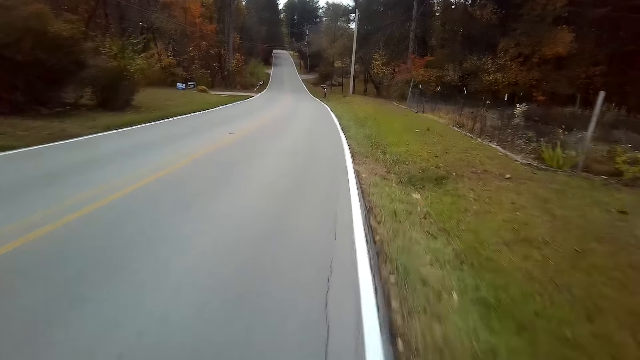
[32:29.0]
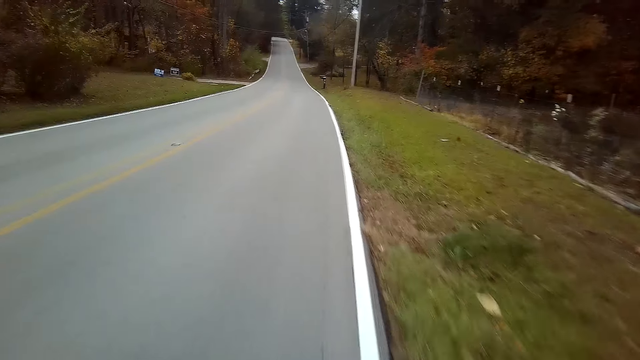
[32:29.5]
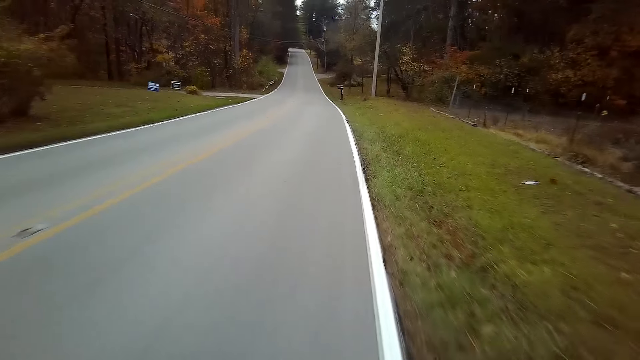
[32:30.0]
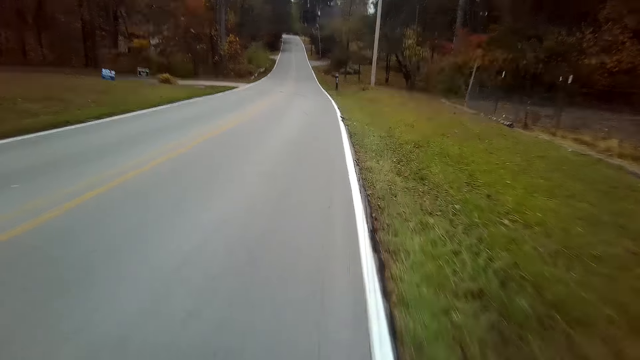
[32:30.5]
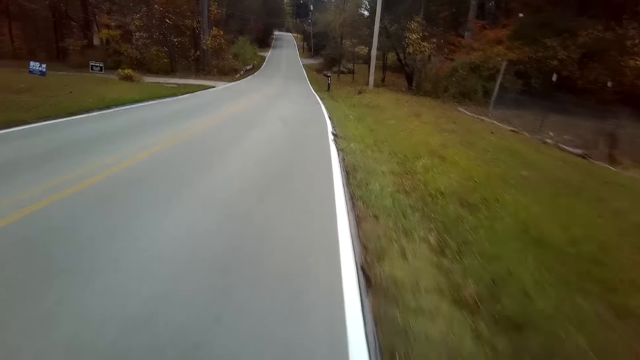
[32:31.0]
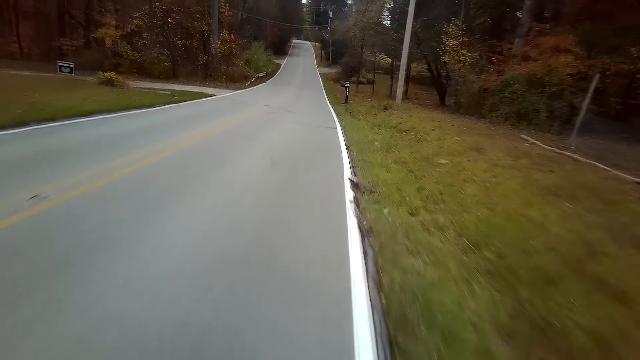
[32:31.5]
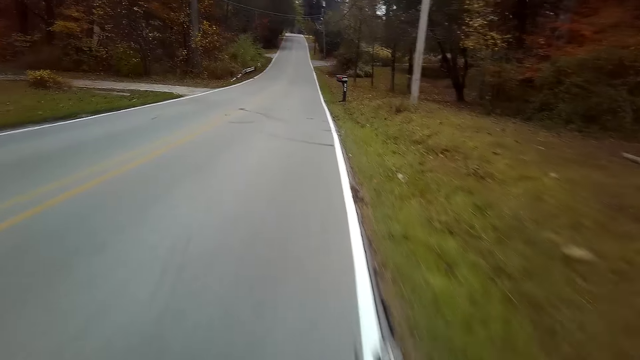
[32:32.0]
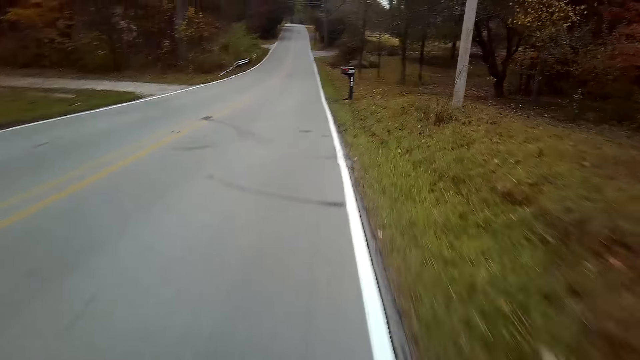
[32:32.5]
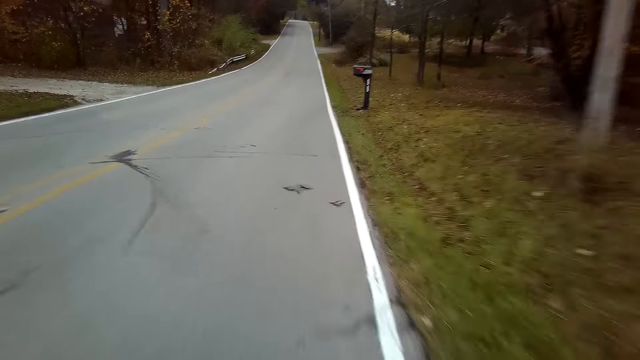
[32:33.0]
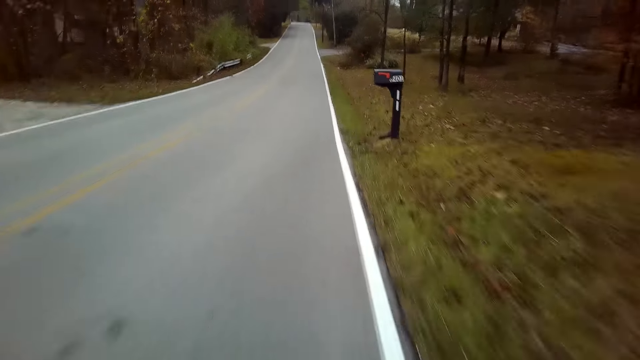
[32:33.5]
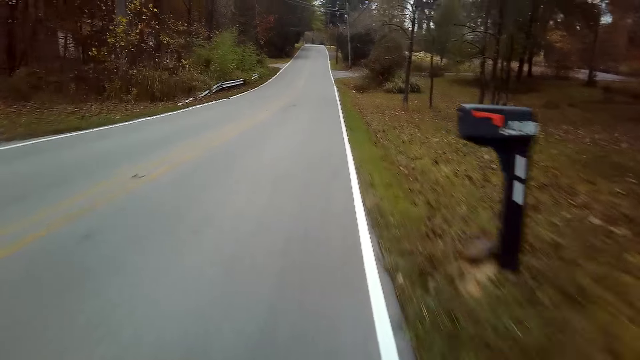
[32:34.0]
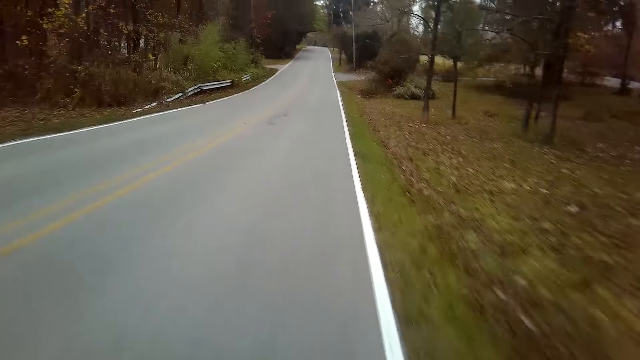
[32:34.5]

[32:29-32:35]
The camera wearer cycles the bicycle on the road.

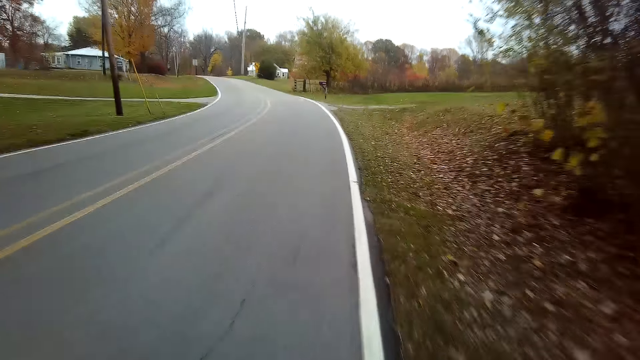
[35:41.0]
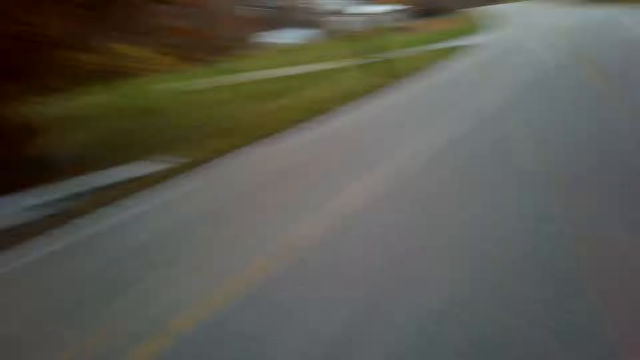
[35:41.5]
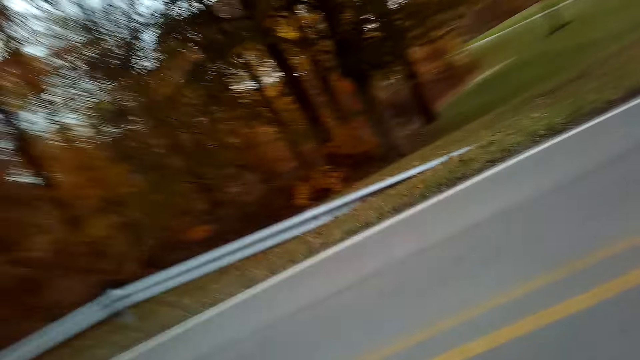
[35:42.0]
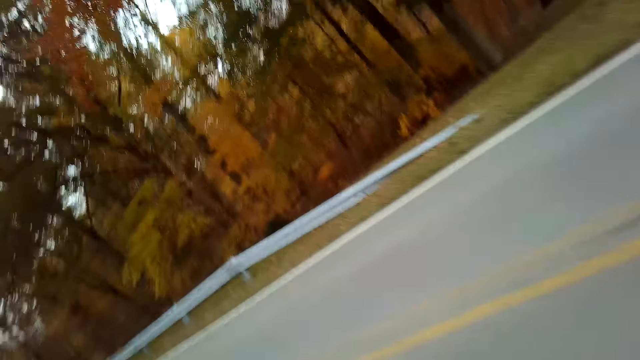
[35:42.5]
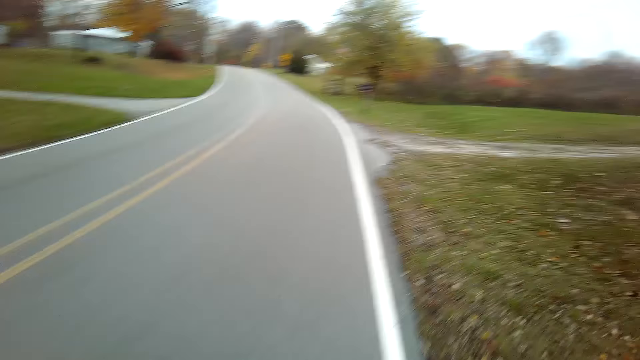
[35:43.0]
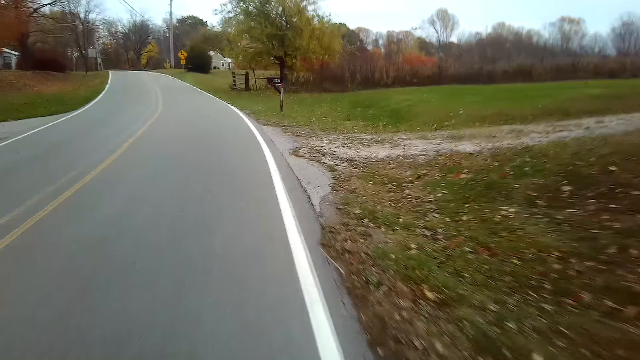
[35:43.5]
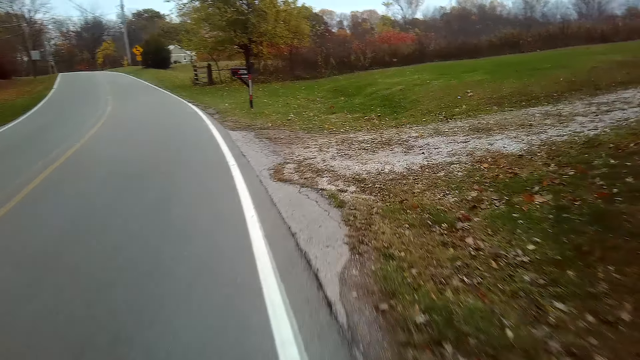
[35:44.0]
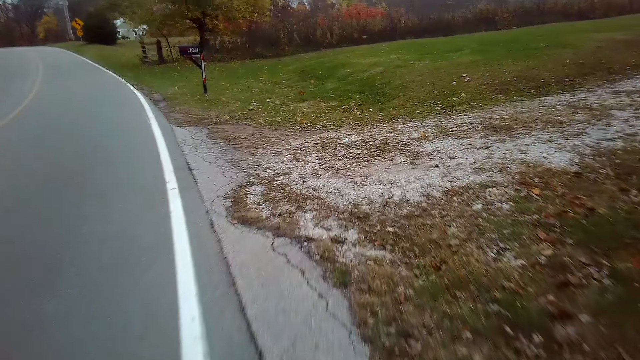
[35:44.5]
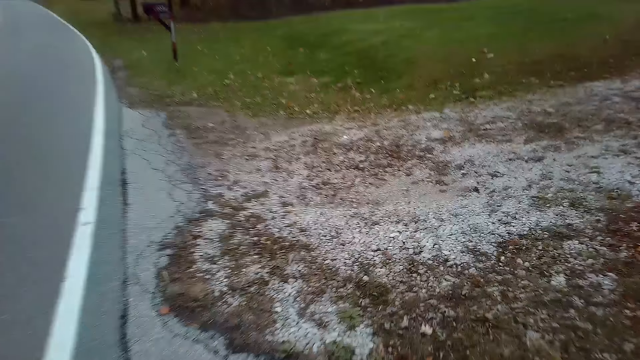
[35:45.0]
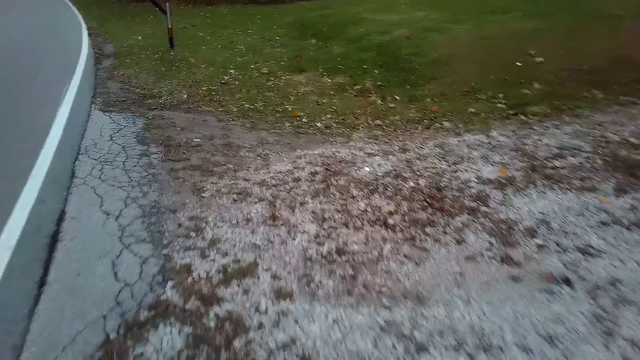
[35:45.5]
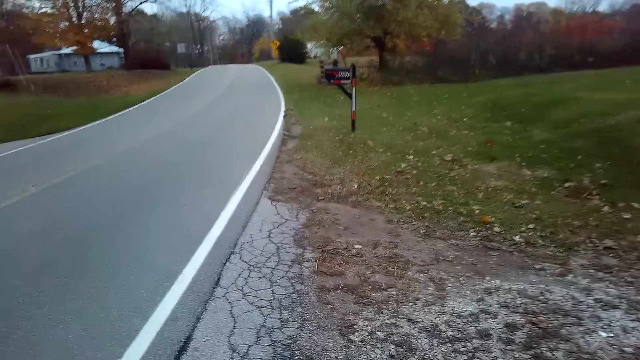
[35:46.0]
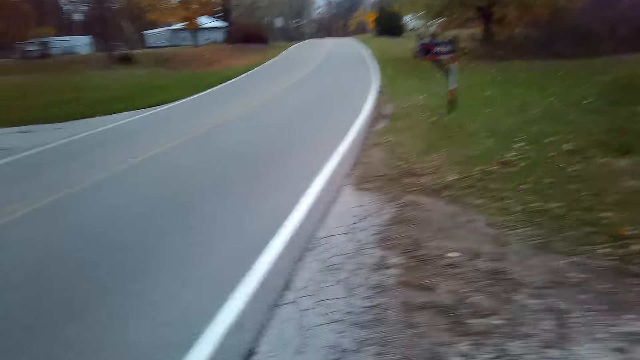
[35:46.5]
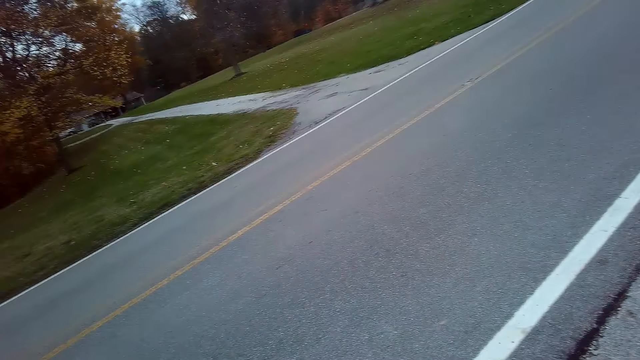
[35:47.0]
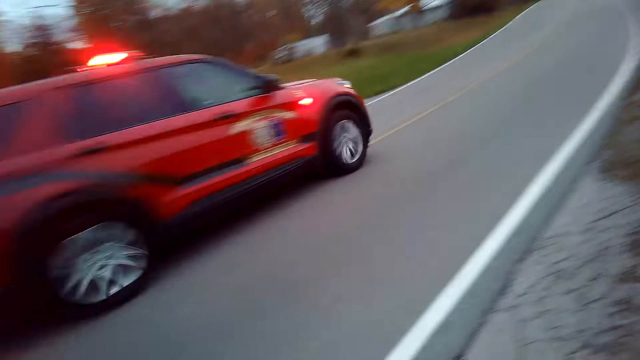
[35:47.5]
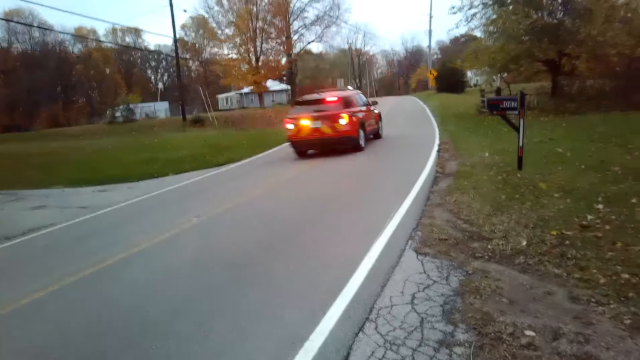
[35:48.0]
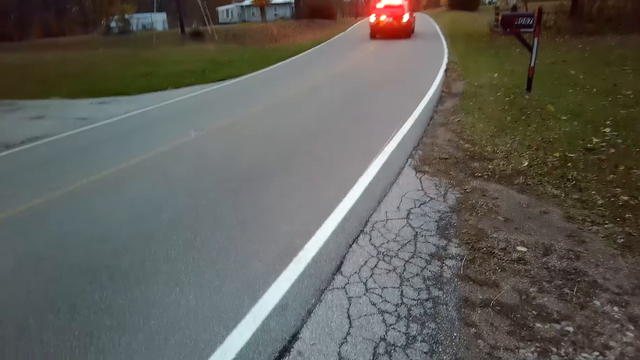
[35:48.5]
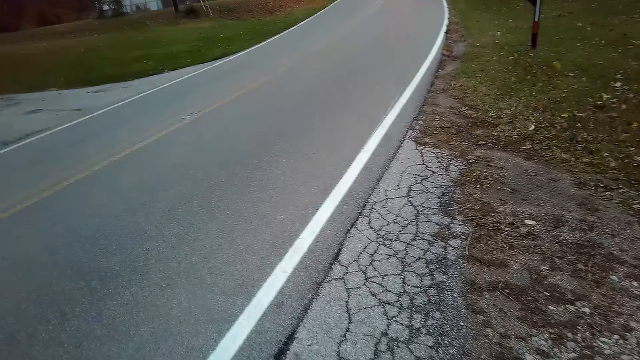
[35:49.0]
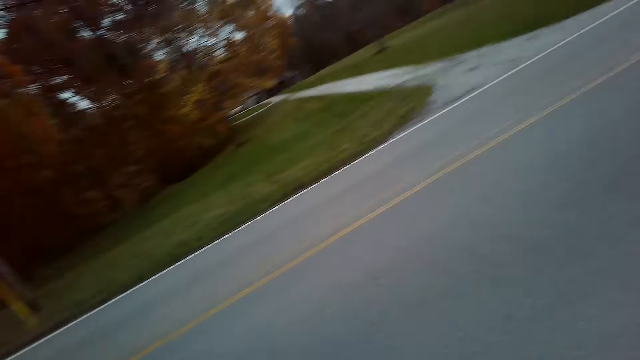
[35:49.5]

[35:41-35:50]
The camera wearer paves way for the car on the left side of the road. They cycle the bicycle on the road.

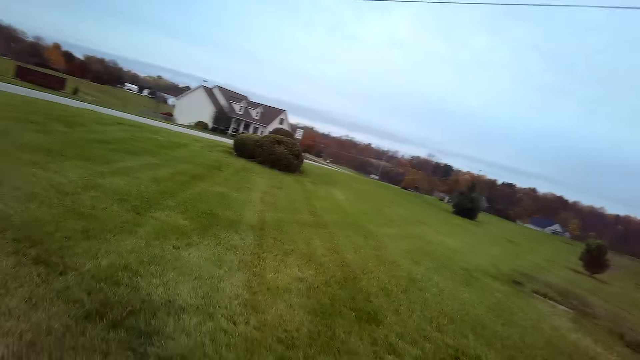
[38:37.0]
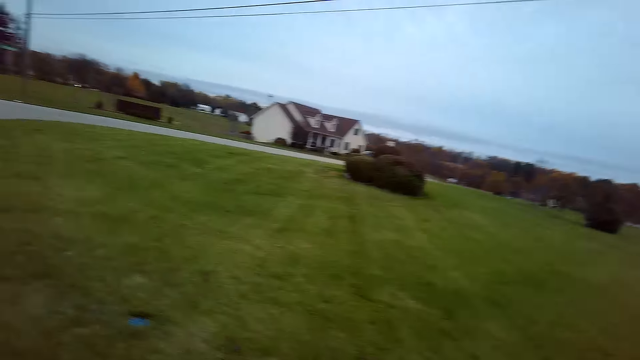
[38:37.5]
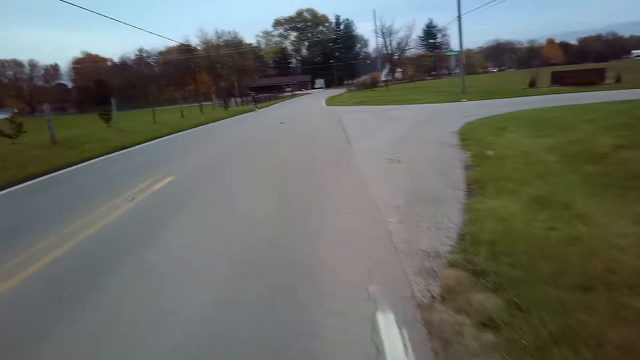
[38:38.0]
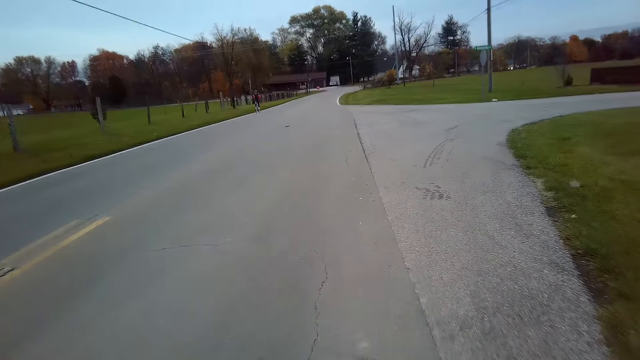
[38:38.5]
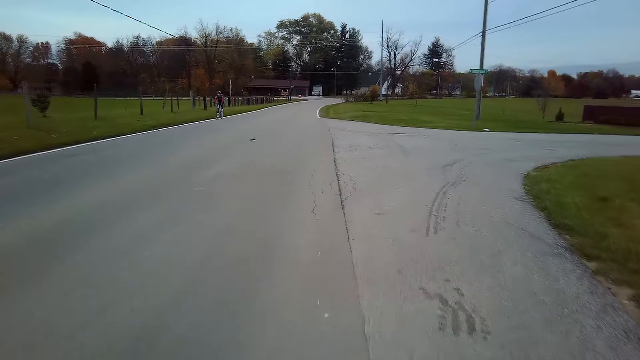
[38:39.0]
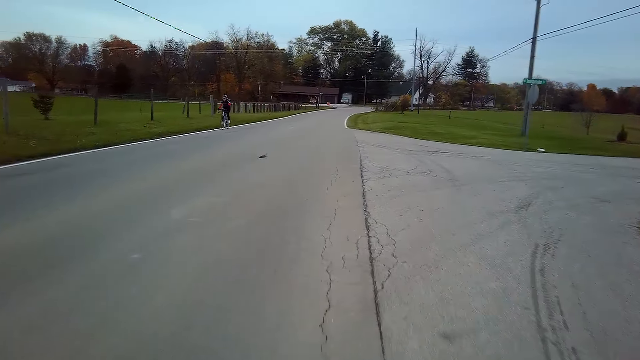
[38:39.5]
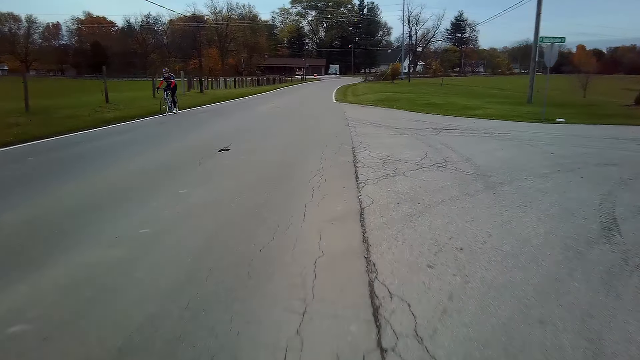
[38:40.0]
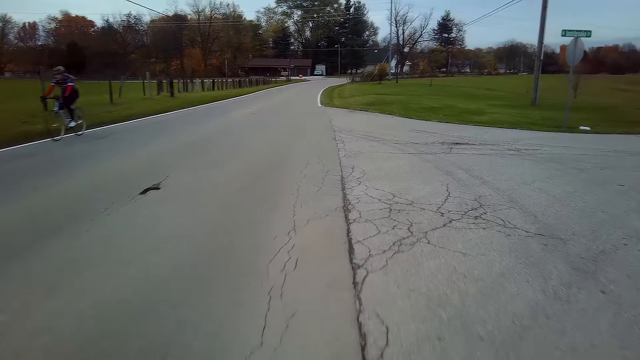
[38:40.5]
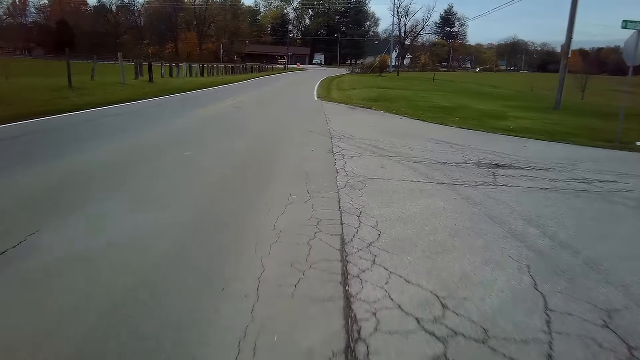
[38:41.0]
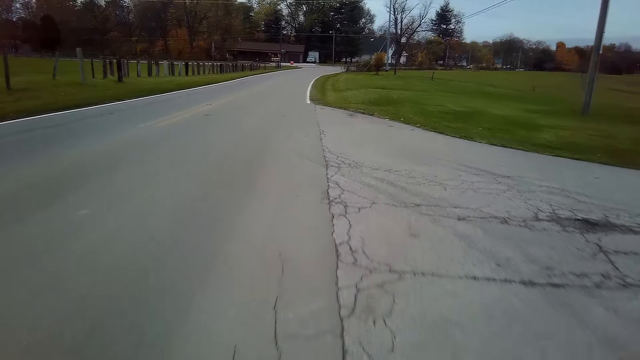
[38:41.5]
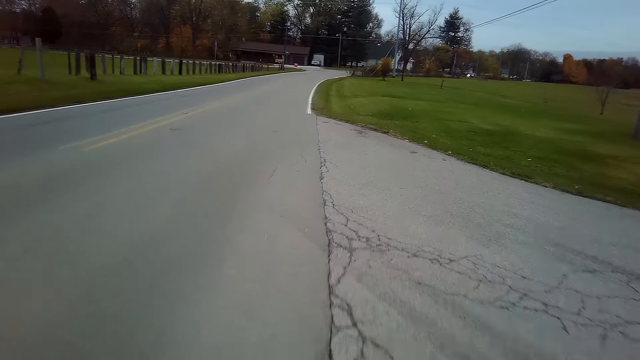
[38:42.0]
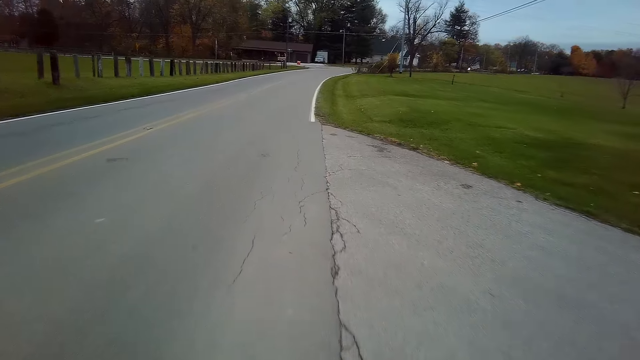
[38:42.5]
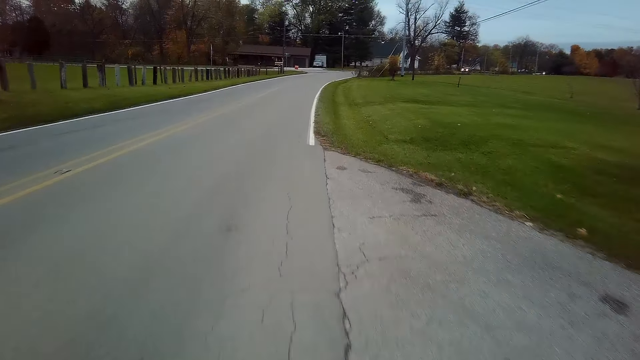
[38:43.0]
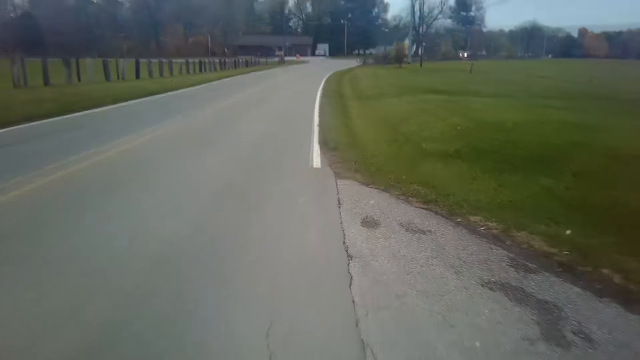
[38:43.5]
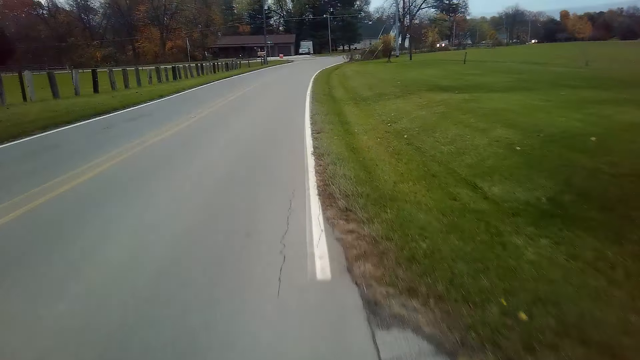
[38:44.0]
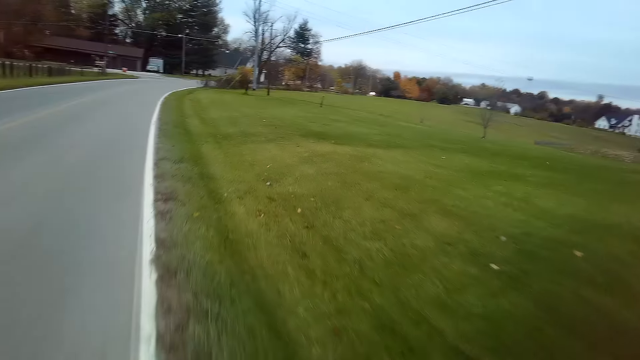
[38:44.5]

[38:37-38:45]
The camera wearer makes a U-turn with a bicycle on the road. A man cycles a bicycle on the road.
